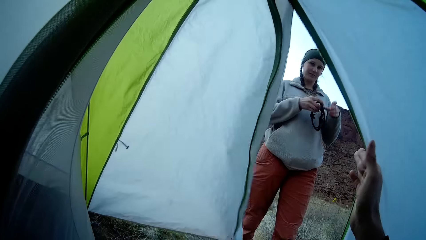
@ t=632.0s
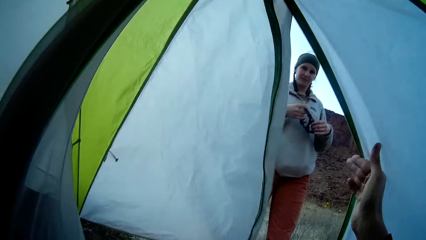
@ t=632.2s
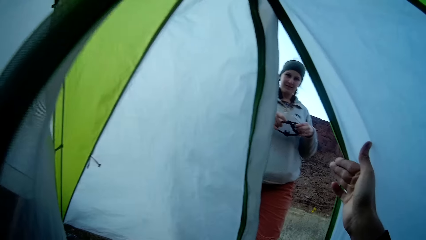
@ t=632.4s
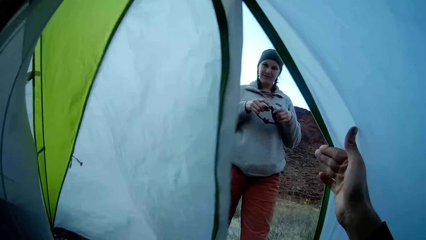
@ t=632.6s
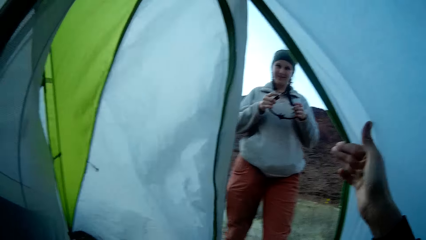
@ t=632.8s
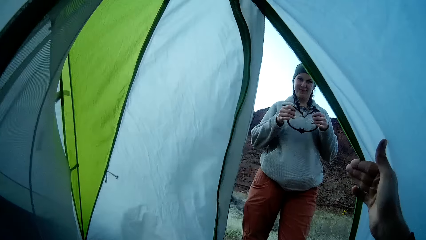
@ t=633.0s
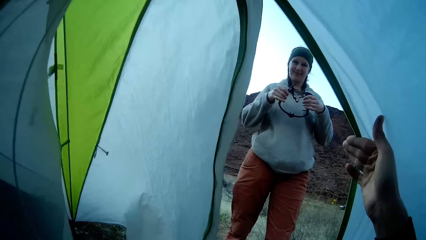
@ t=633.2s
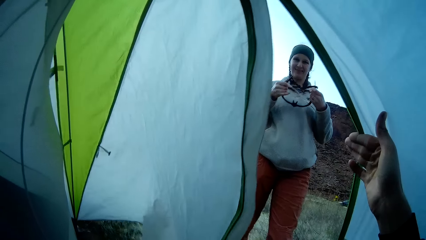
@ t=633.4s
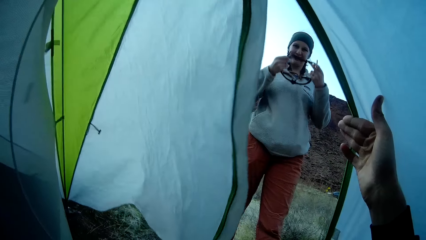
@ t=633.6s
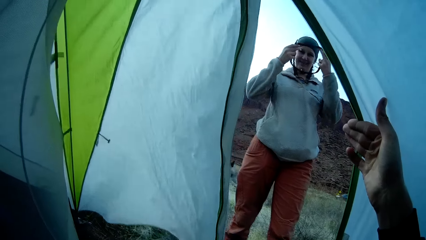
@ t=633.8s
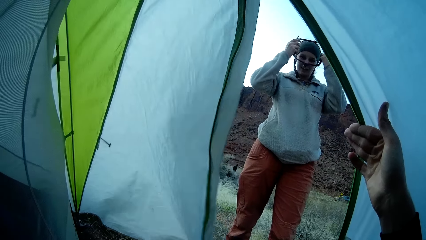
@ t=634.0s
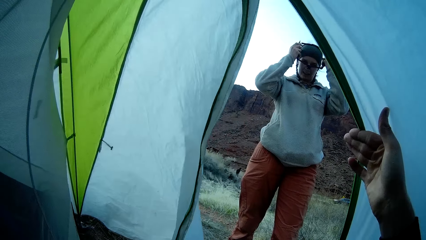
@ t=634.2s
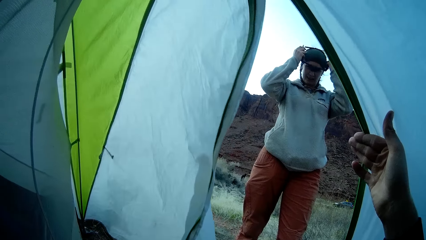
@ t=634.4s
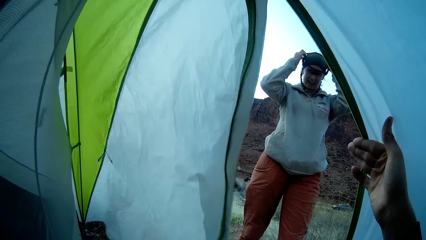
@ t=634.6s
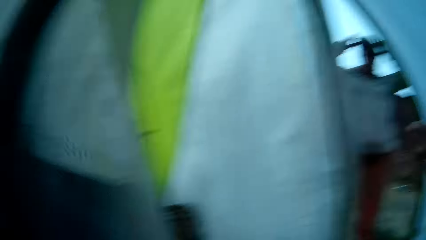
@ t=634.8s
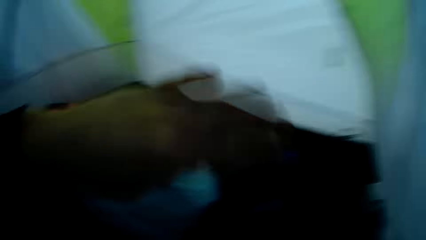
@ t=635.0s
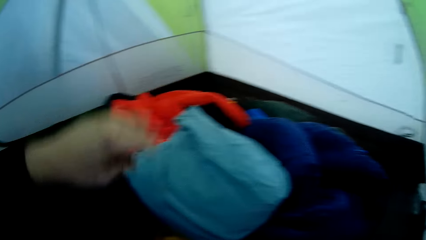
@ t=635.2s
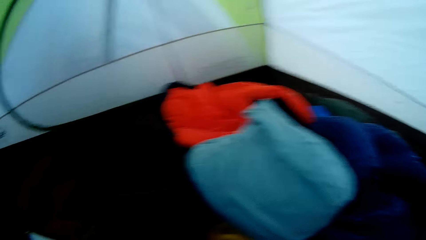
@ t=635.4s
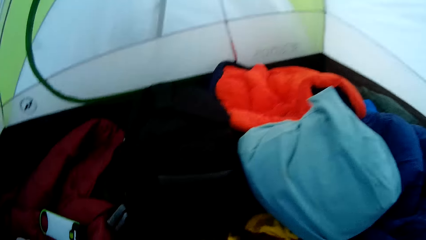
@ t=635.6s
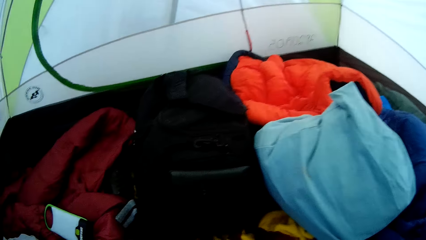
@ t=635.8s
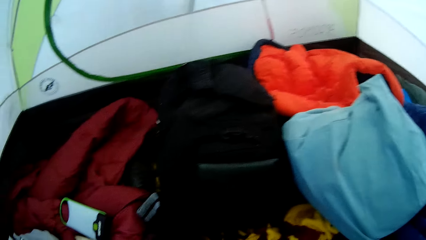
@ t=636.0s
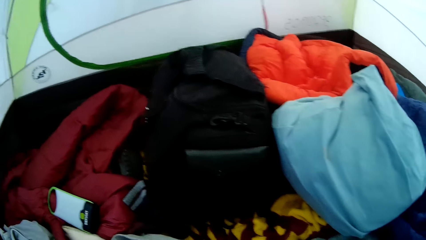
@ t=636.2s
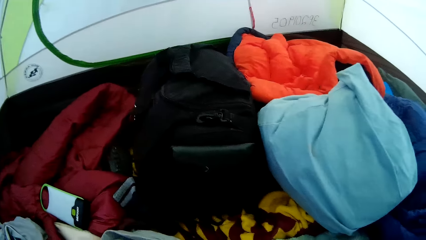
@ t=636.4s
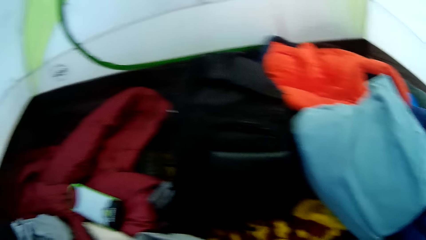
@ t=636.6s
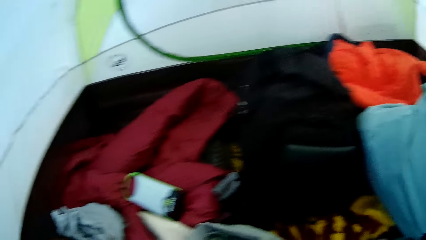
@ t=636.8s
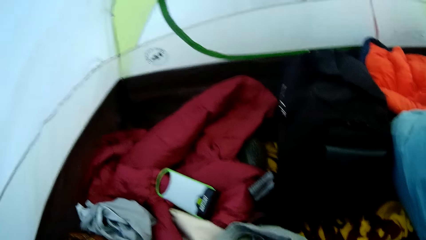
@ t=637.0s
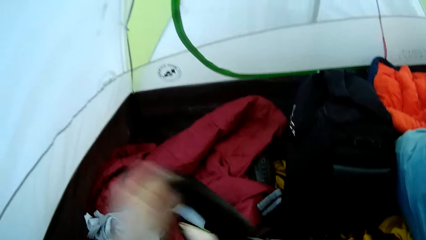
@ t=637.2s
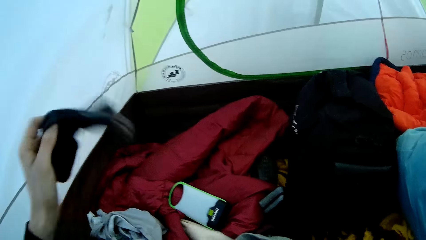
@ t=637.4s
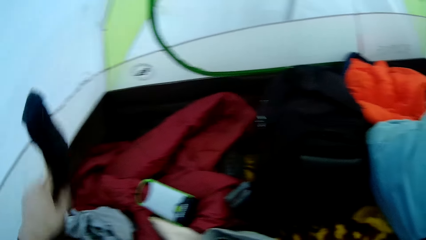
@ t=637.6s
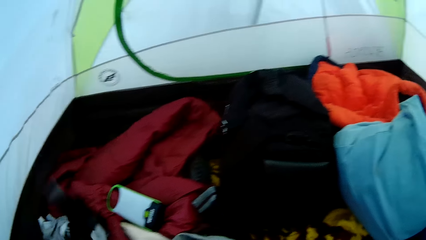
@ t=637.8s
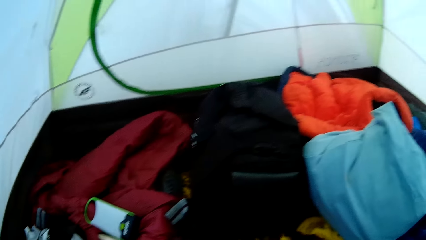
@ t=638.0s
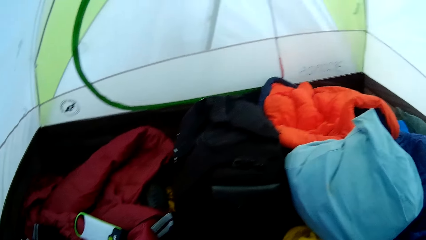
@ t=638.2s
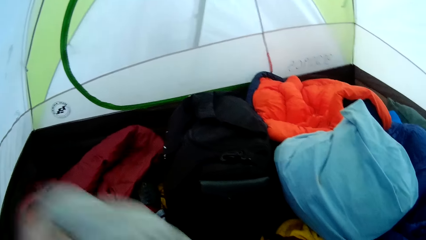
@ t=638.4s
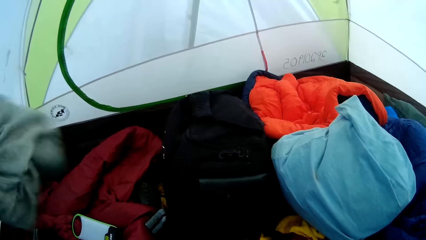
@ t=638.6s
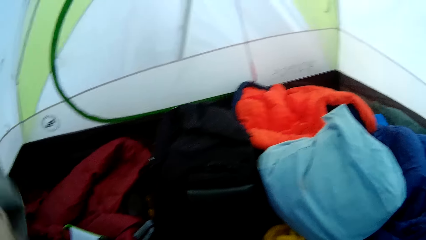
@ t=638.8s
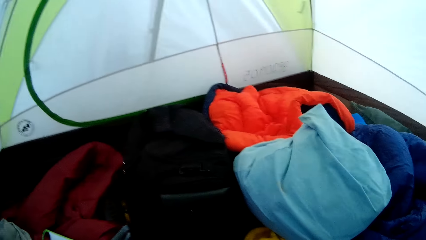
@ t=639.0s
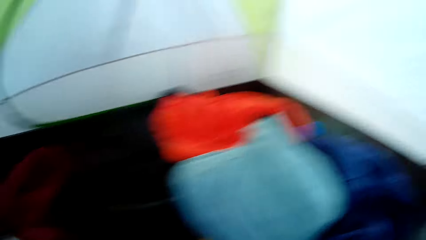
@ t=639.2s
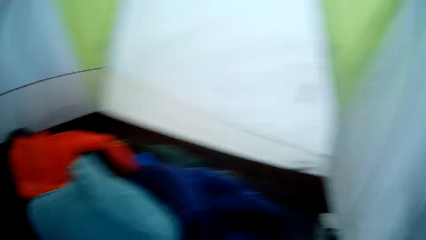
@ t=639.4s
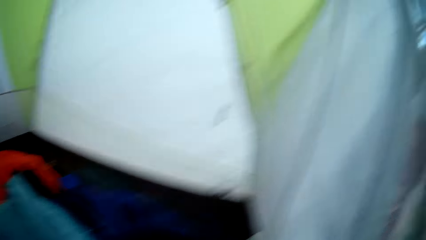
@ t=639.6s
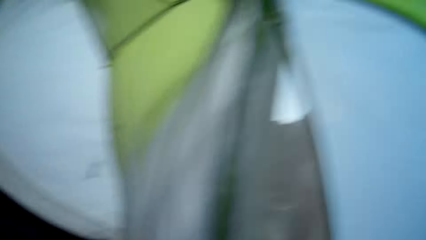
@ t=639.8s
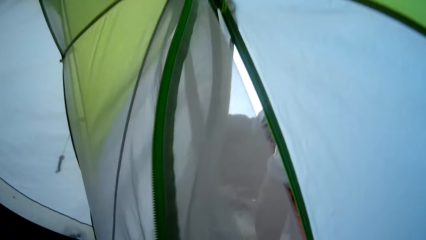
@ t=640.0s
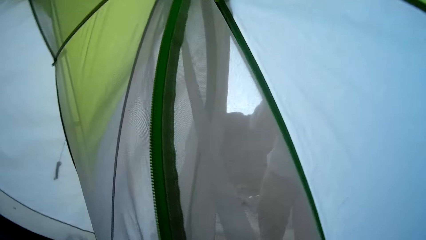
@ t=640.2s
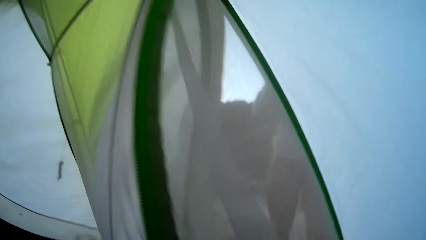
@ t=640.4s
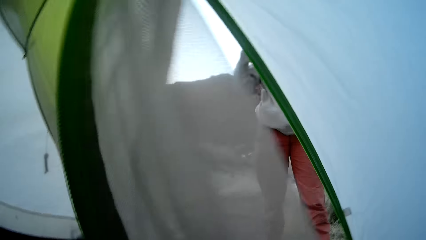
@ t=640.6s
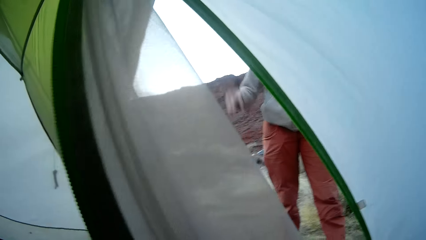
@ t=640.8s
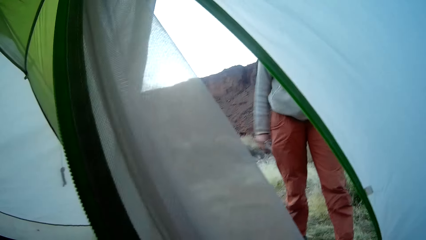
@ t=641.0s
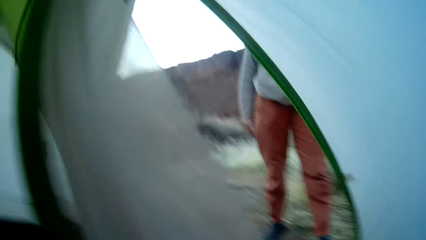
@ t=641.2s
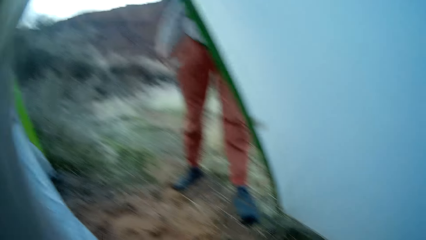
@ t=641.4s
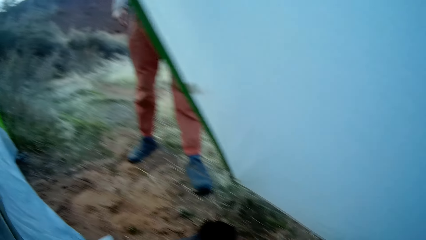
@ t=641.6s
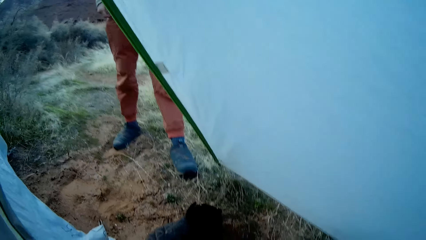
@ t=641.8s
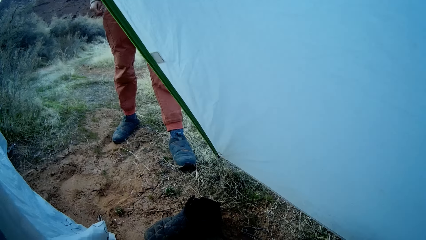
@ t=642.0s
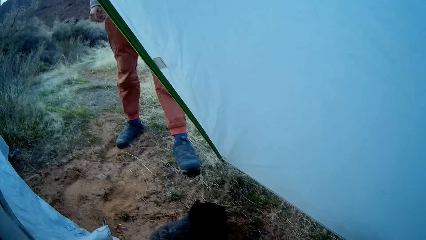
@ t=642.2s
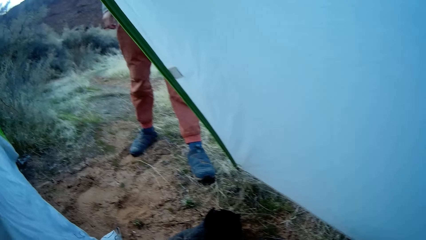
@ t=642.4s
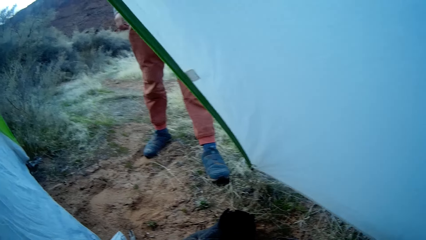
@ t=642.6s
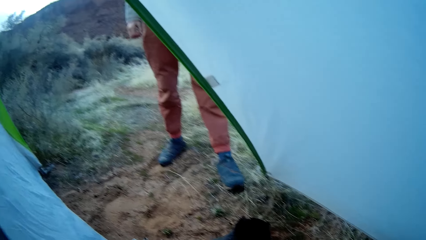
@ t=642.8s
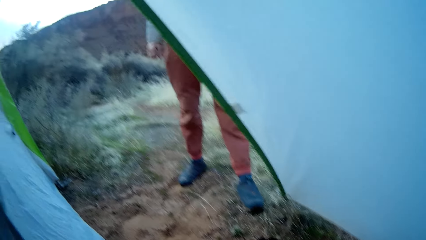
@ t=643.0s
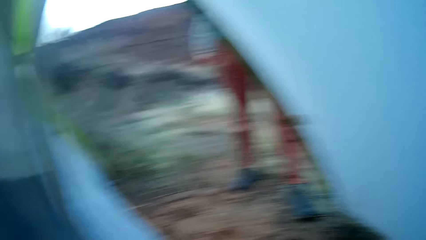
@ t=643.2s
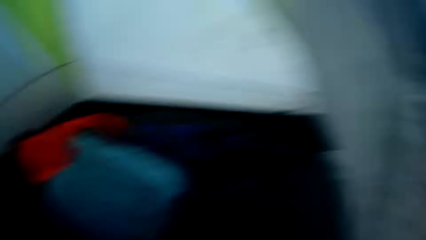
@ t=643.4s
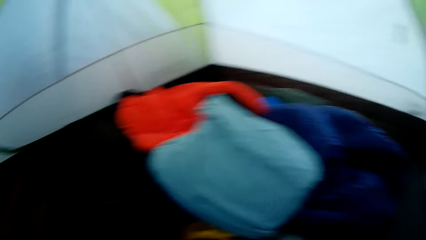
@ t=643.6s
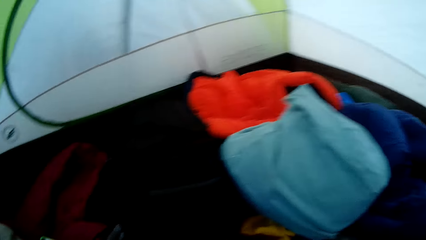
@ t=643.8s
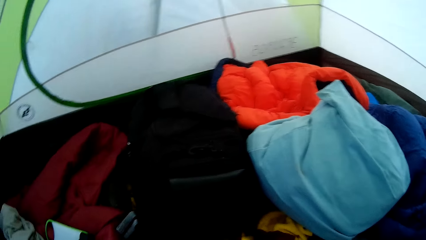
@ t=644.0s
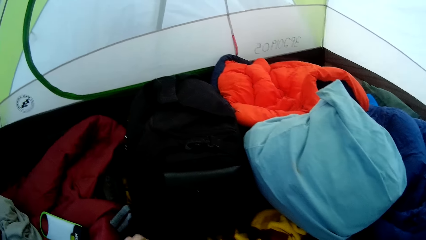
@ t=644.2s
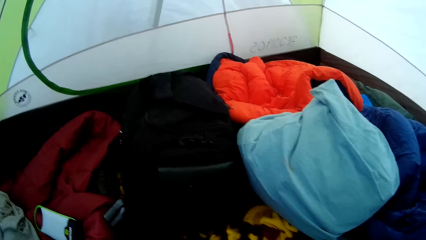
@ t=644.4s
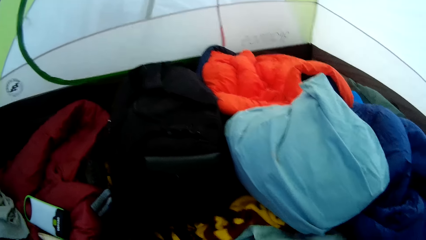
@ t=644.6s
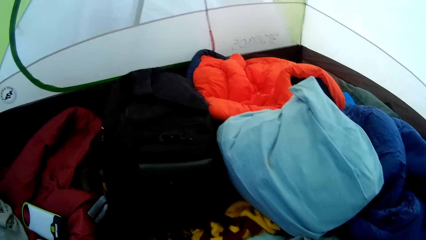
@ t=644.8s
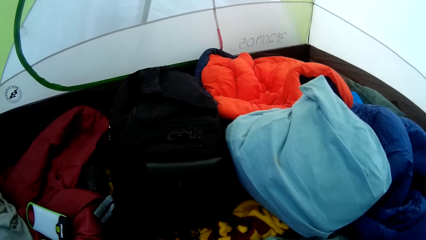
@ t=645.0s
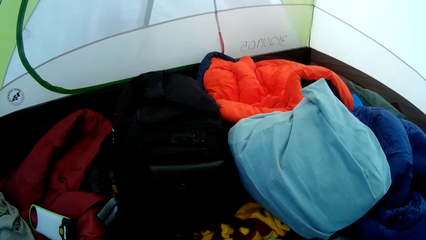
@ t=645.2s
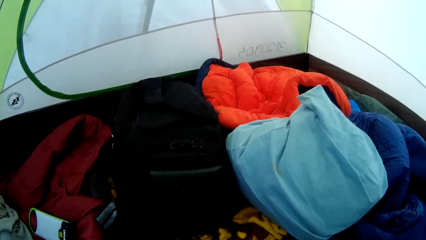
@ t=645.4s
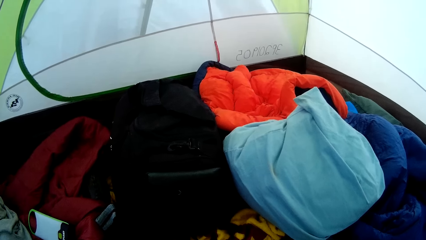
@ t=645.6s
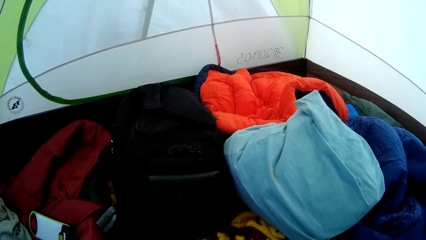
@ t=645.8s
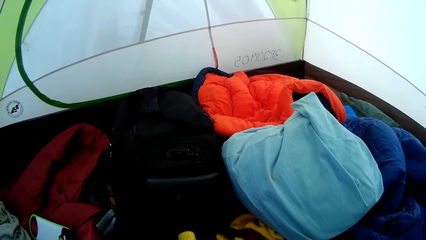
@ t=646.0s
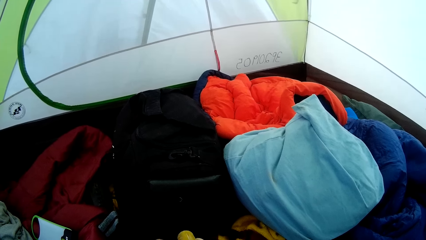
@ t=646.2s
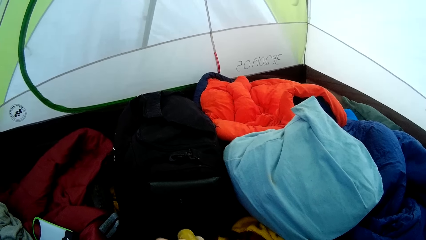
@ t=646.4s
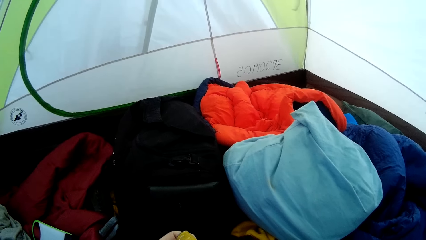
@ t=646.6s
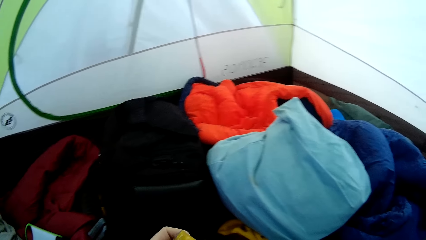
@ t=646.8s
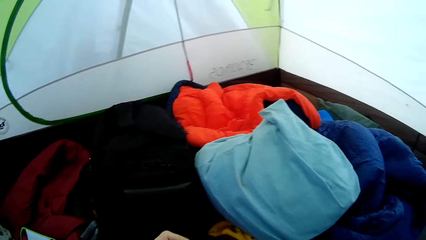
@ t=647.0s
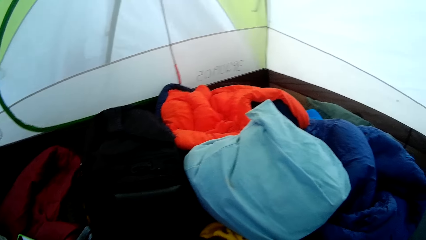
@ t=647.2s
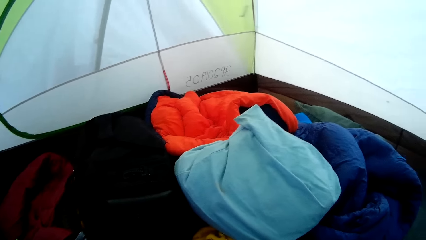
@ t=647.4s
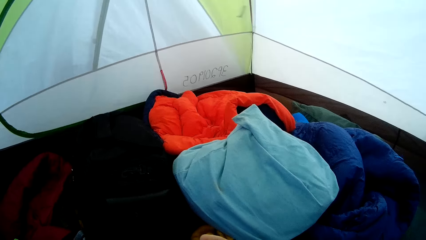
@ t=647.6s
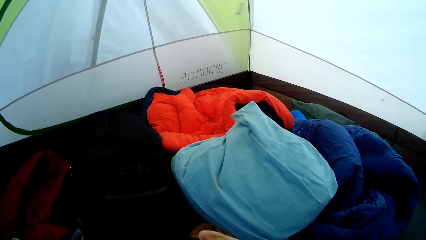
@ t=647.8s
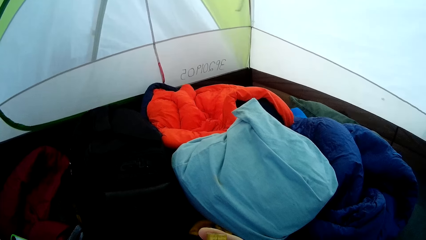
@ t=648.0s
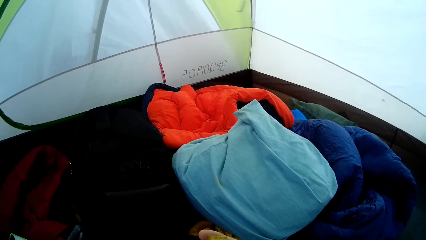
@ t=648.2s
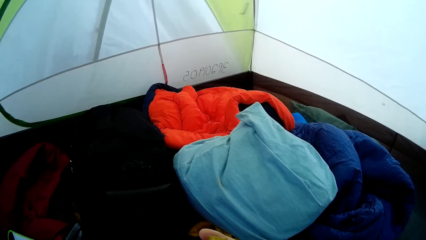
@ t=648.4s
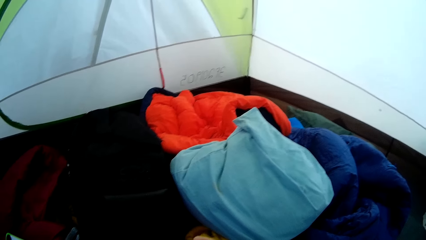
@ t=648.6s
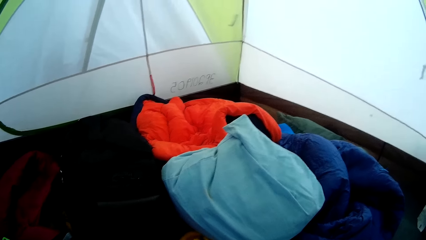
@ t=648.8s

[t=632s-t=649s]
The camera wearer opens the tent. He gestures at a woman. The woman holds a head camera. The woman wears glasses. The woman puts the camera on the head. The camera wearer turns around. He looks around the tent. He lifts a cloth with his left hand. He throws the cloth on the ground sheet. He arranges items in the camp tent. He lifts the cloth with his left hand. He throws the cloth on the ground sheet. He looks around the tent. The woman lowers the hand. The camera wearer looks at the woman. He looks around the tent. He arranges items in the camp tent.
